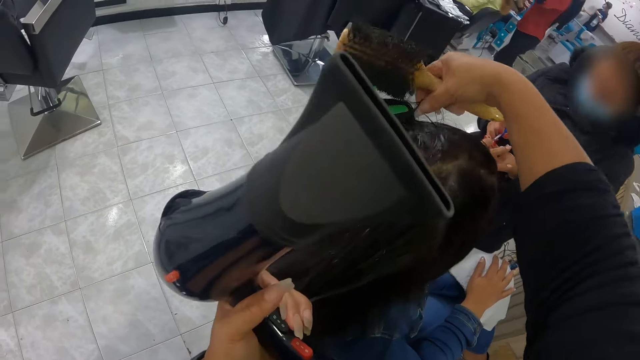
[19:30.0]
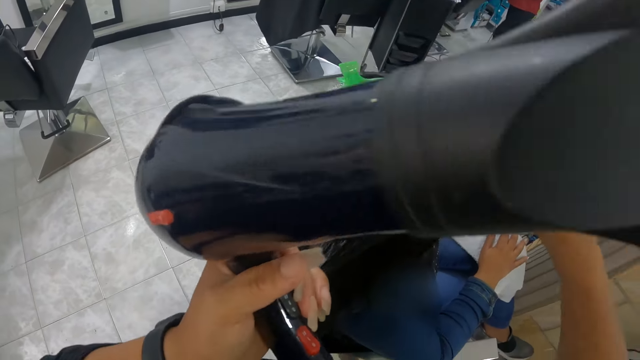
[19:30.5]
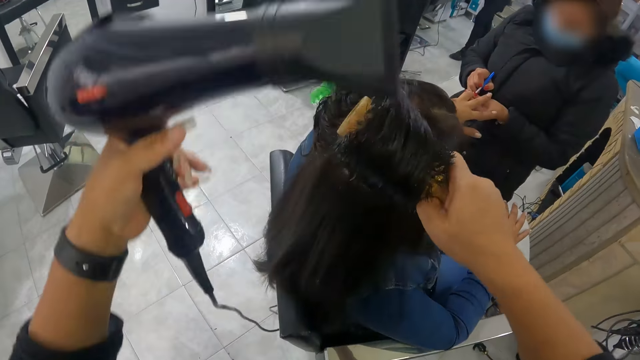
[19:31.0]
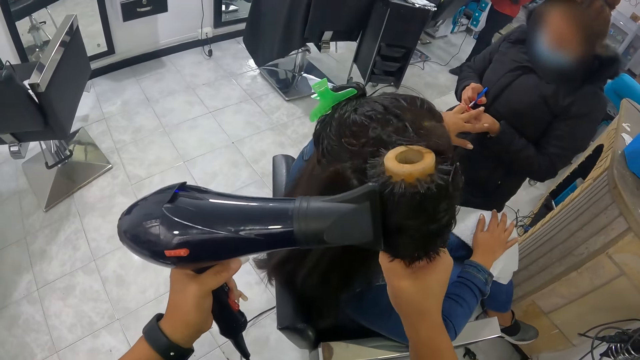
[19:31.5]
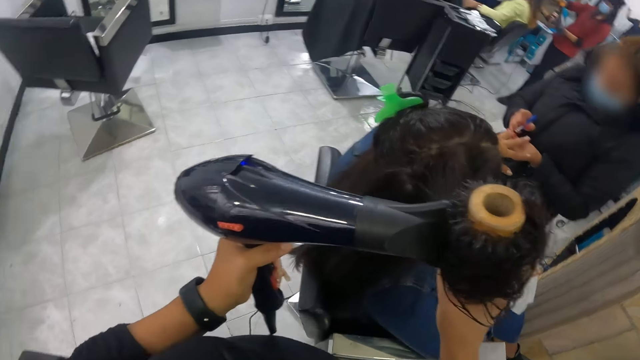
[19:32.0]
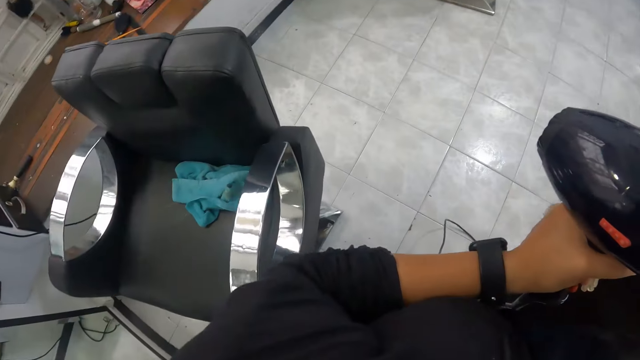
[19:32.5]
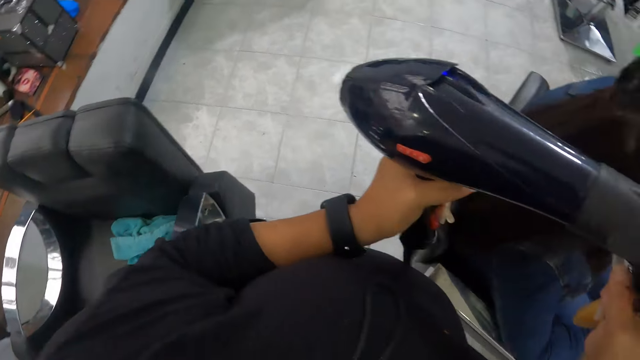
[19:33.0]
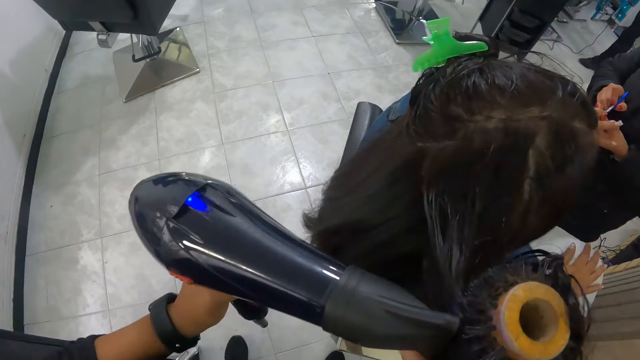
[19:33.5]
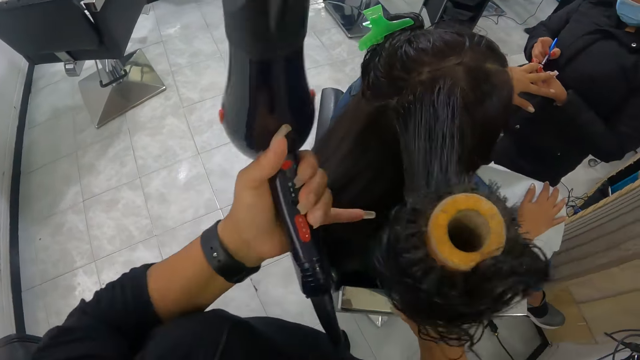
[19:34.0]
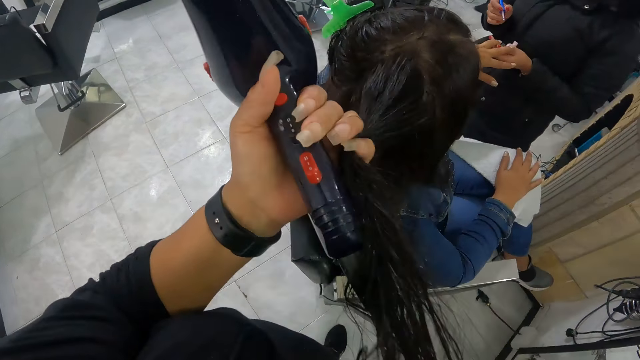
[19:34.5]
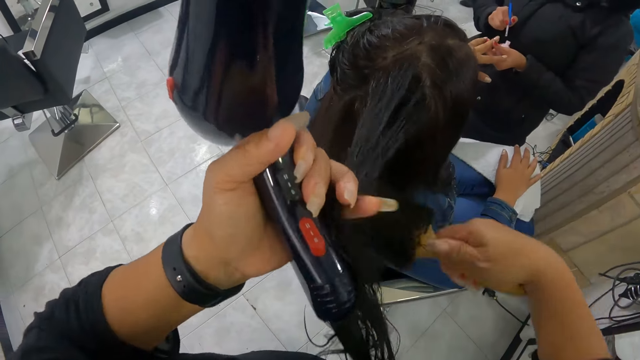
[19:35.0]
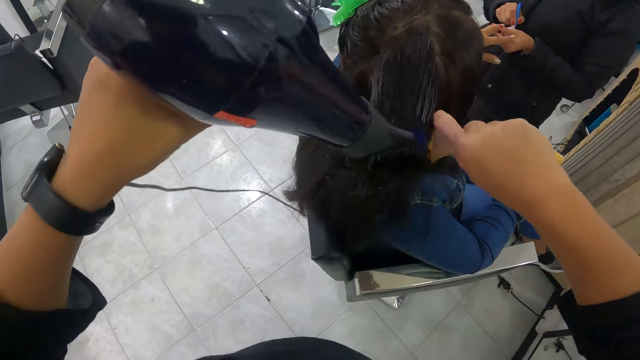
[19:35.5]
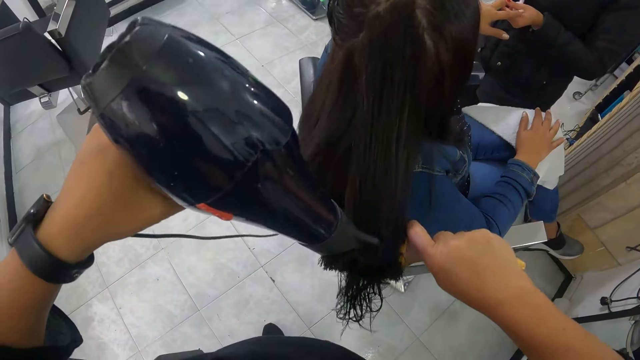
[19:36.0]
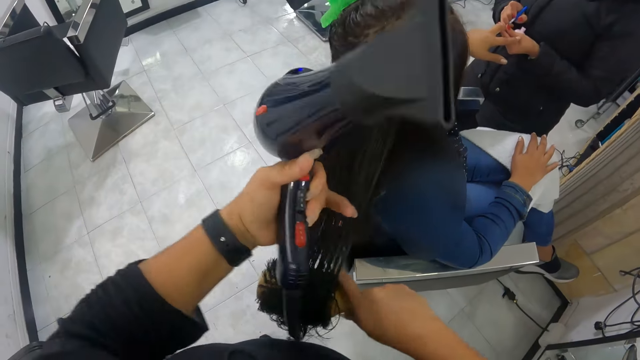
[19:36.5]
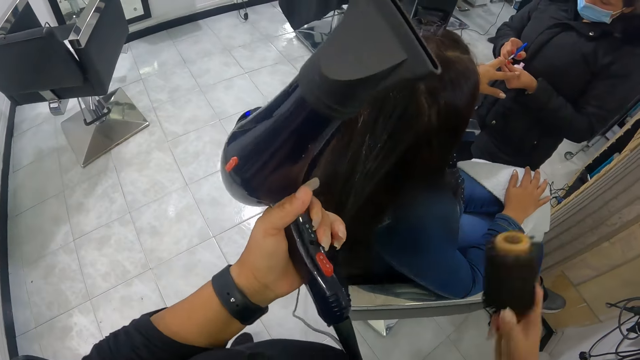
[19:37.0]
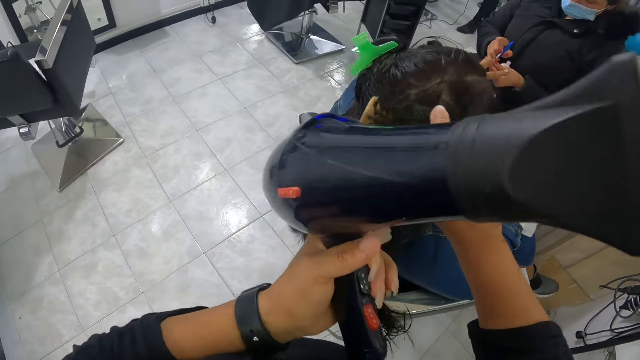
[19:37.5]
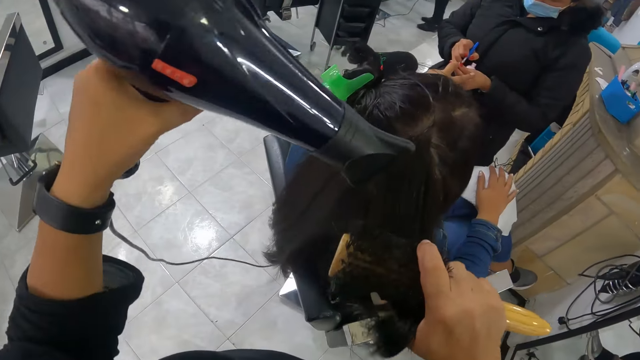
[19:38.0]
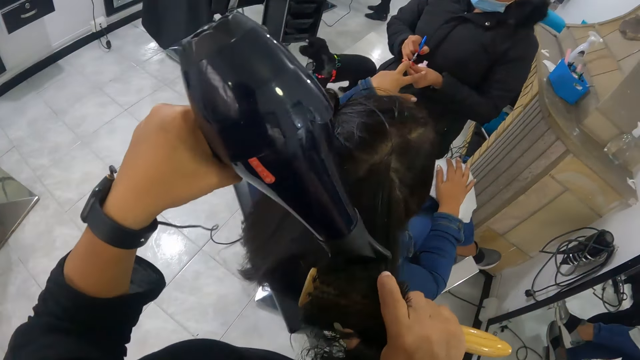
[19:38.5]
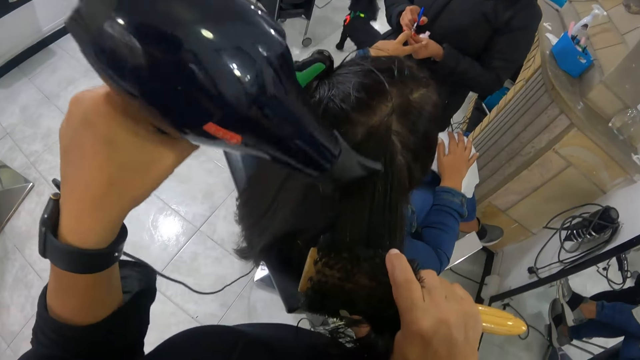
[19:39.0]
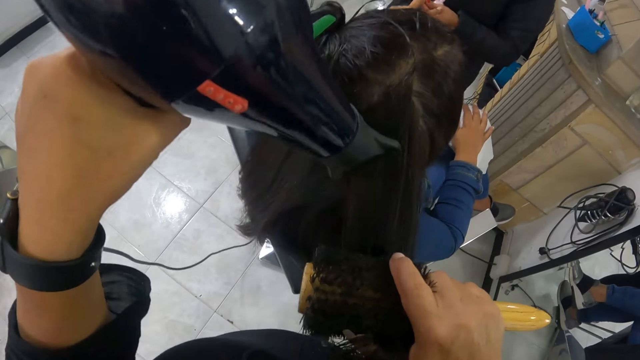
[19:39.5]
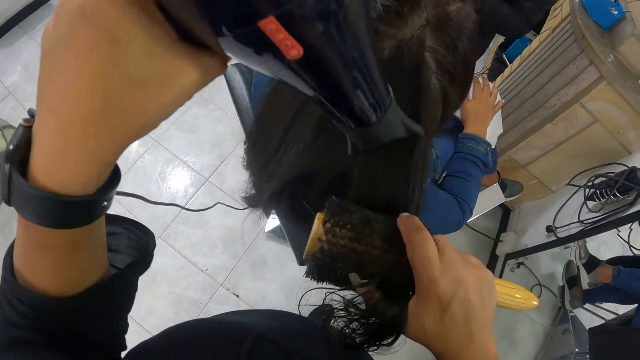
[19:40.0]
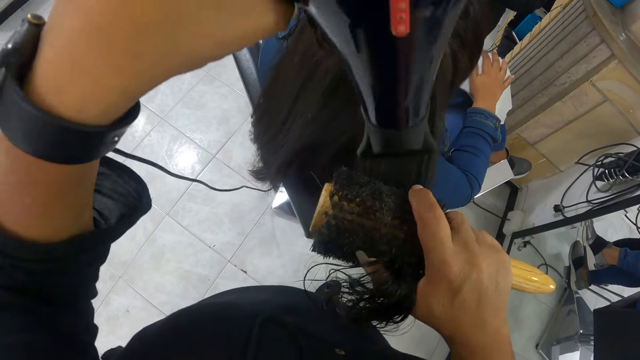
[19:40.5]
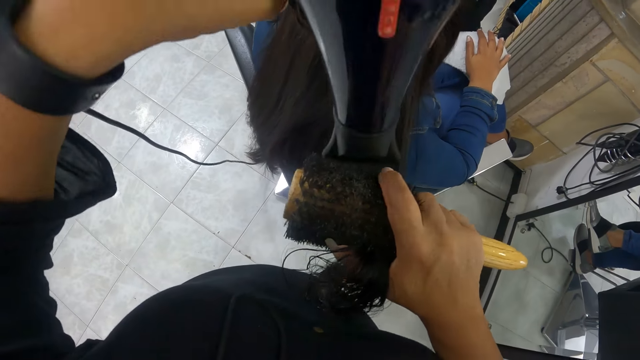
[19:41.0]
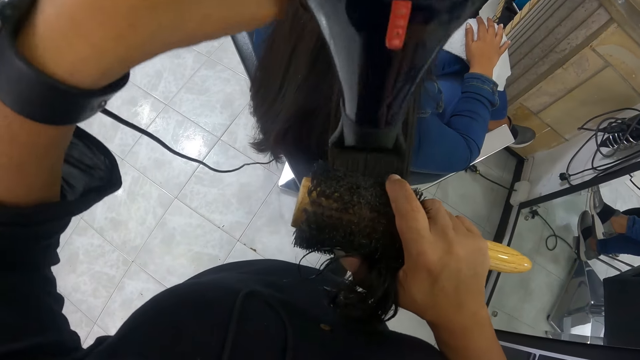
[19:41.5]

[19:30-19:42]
The woman paints another woman's left ring finger with the nail polish brush in her right hand. The camera wearer combs the other woman's hair with the hairbrush in her right hand. She blows the other woman's hair with the hair blower in her left hand. She holds the other woman's hair with her left pinky finger. She combs the other woman's hair with the hairbrush in her right hand. The first woman takes paint from the nail polish with the nail polish brush in her right hand. The camera wearer blows the other woman's hair with the hair blower in her left hand. She holds the other woman's hair with her left pinky finger. The first woman paints the other woman's left middle finger with the nail polish brush in her right hand. The camera wearer combs the other woman's hair with the hairbrush in her right hand. She blows the other woman's hair with the hair blower in her left hand.

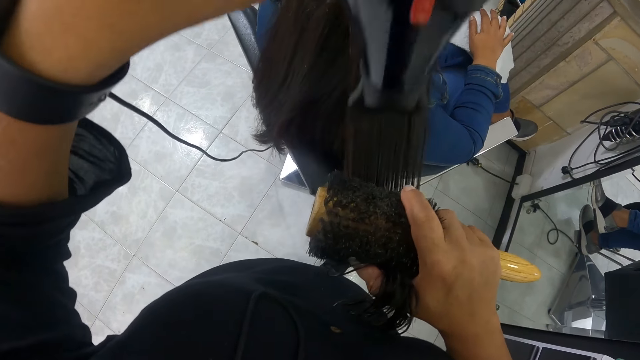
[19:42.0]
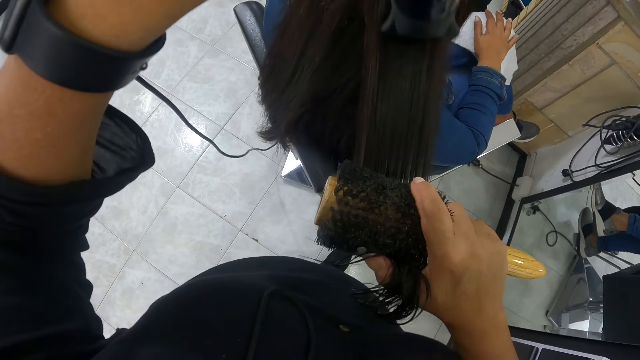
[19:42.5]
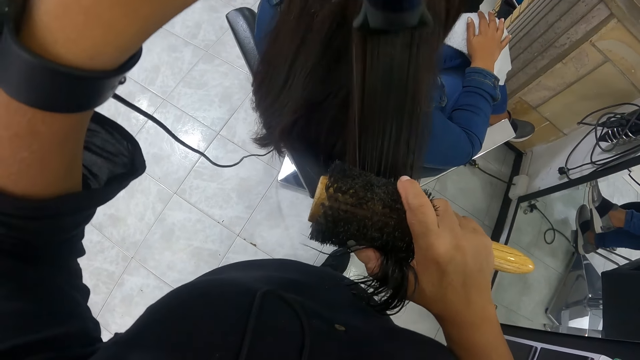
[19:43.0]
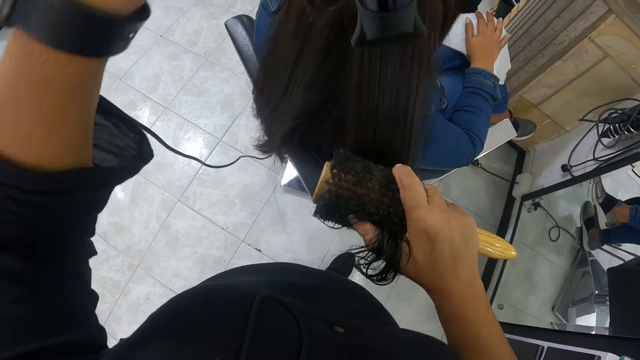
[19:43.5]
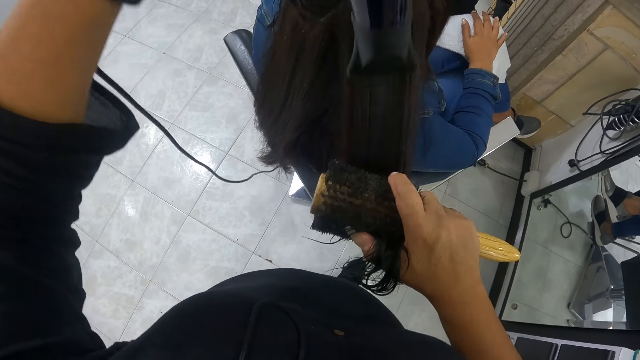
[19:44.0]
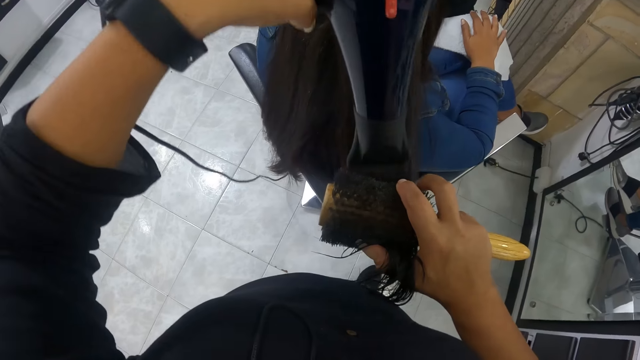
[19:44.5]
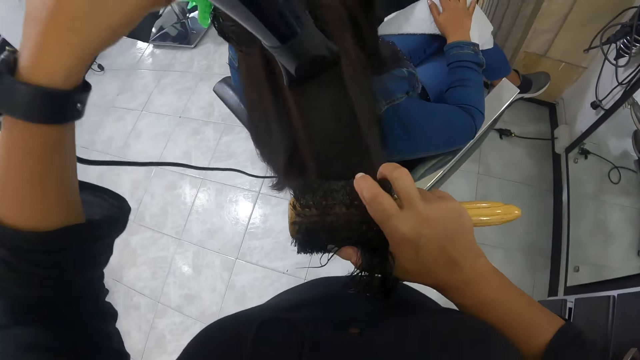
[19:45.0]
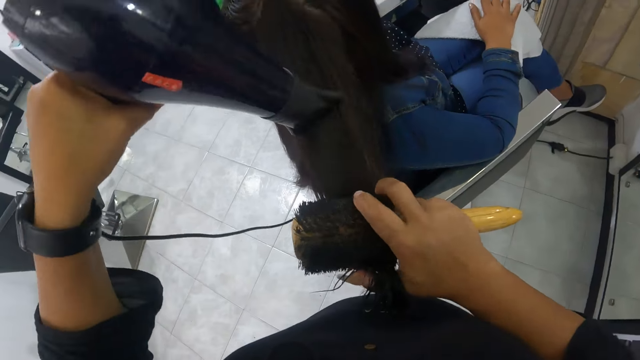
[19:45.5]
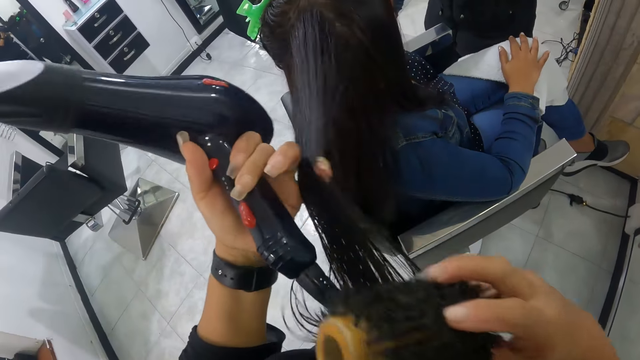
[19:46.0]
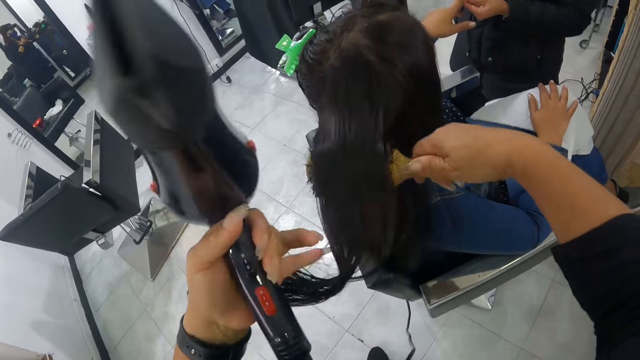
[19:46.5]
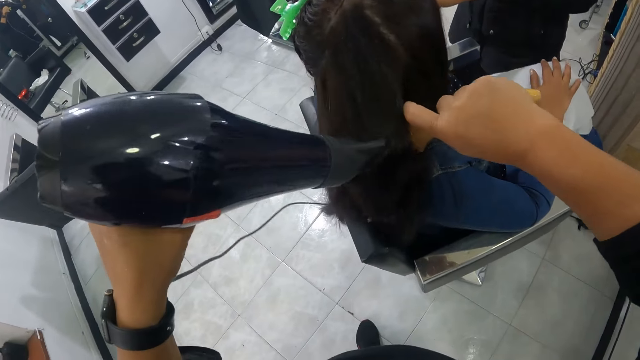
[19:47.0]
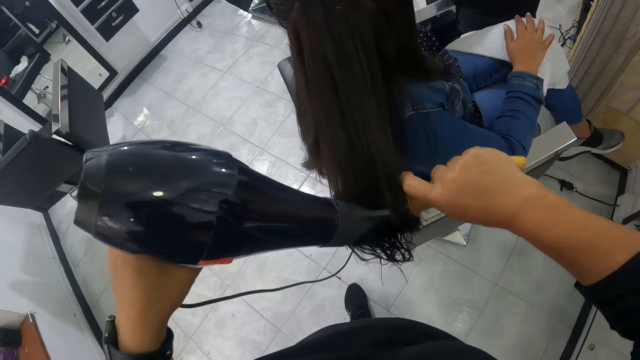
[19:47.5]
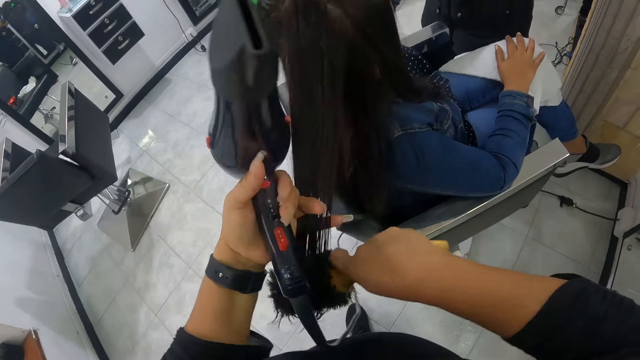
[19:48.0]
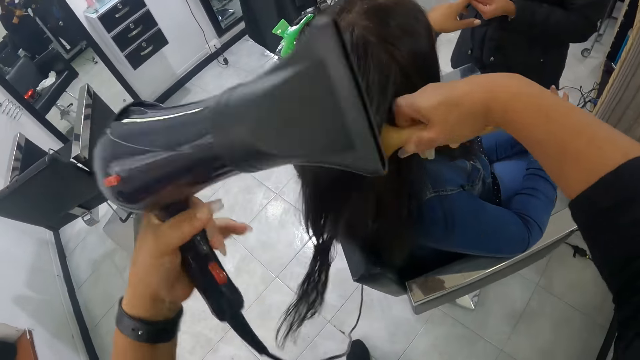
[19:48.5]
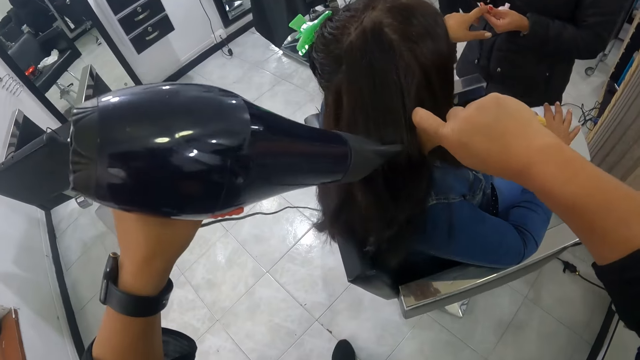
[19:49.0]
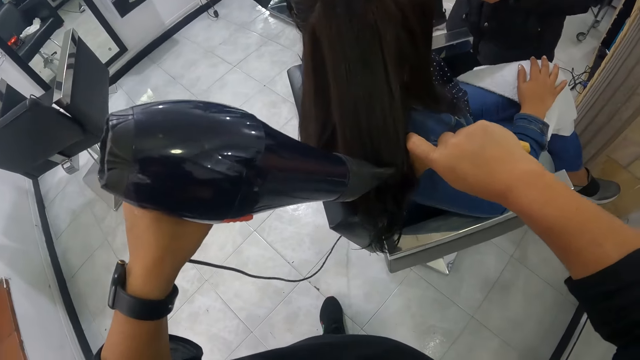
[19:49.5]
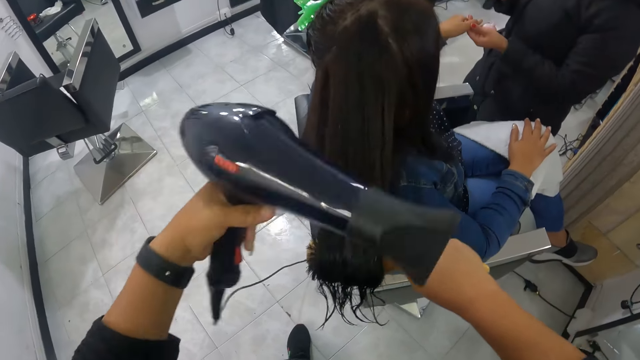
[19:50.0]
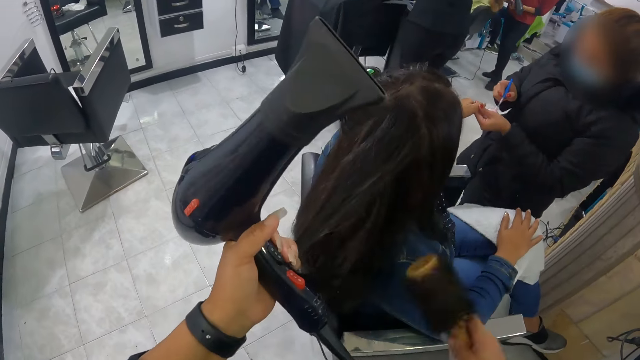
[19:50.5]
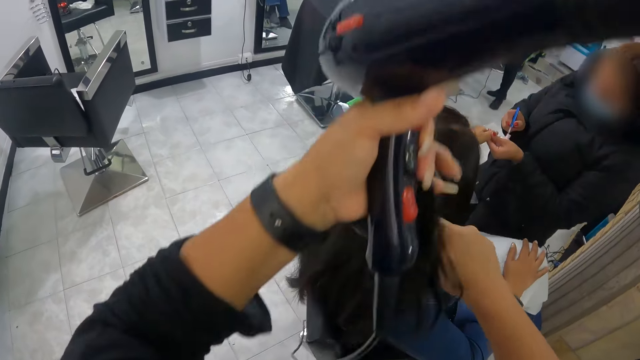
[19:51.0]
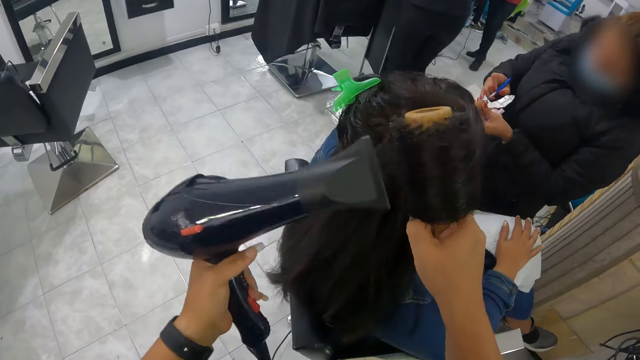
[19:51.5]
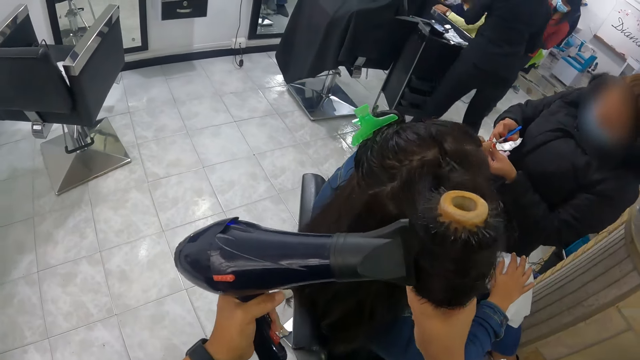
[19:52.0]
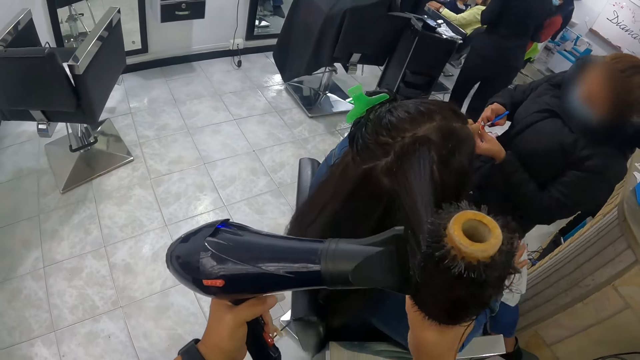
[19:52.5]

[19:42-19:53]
The camera wearer holds the woman's hair with her left pinky finger. She combs the woman's hair with the hairbrush in her right hand. She blows the woman's hair with the hair blower in her left hand. She holds the woman's hair with her left pinky finger. She combs the woman's hair with the hairbrush in her right hand. She blows the woman's hair with the hair blower in her left hand. Another woman paints the first woman's left index finger with the nail polish brush in her right hand. The camera wearer holds the first woman's hair with her left pinky finger. The other woman takes paint from the nail polish with the nail polish brush in her right hand. The camera wearer combs the first woman's hair with the hairbrush in her right hand. The other woman paints the first woman's left thumb with the nail polish brush in her right hand. The camera wearer blows the first woman's hair with the hair blower in her left hand.
